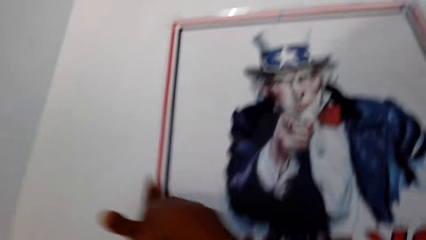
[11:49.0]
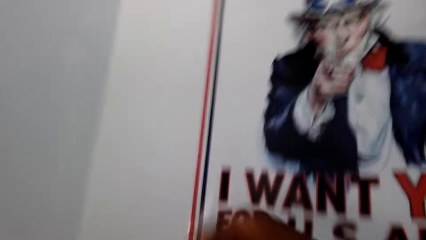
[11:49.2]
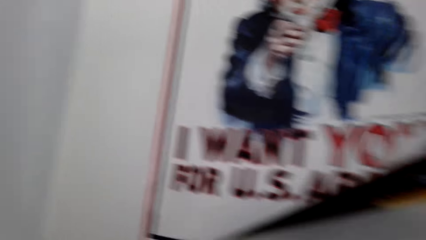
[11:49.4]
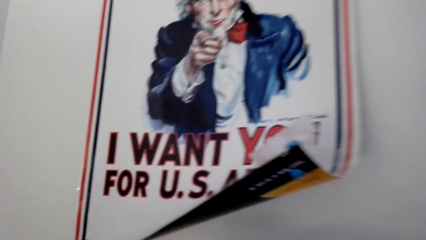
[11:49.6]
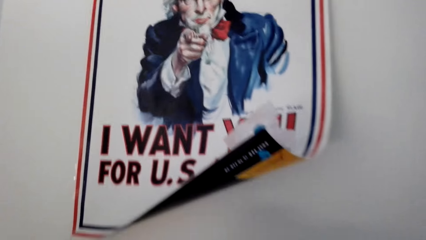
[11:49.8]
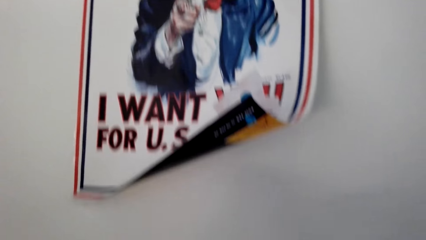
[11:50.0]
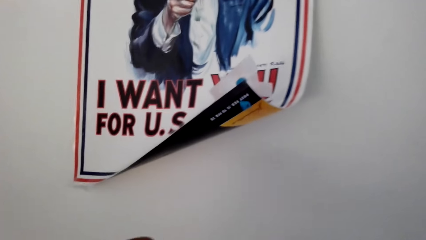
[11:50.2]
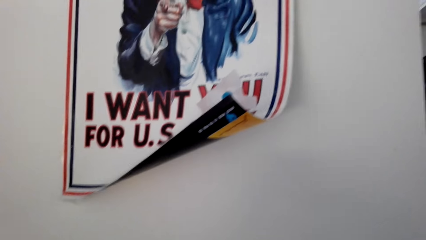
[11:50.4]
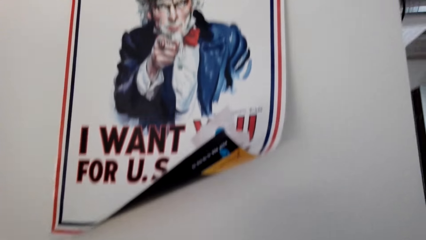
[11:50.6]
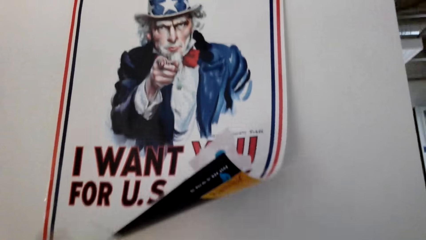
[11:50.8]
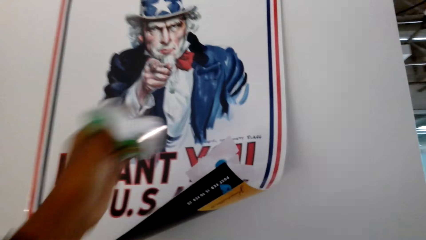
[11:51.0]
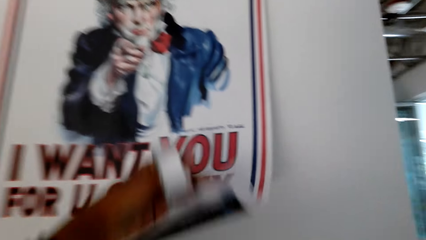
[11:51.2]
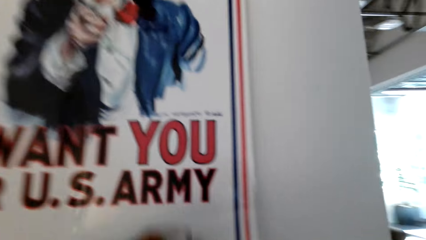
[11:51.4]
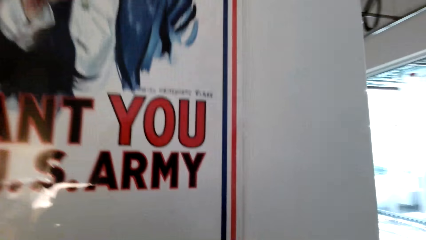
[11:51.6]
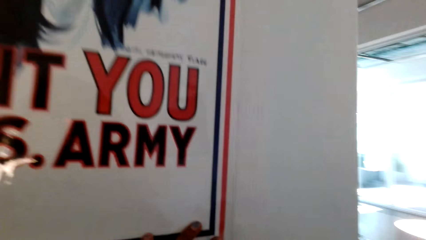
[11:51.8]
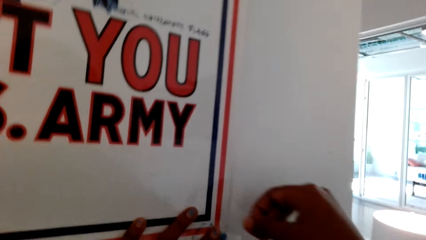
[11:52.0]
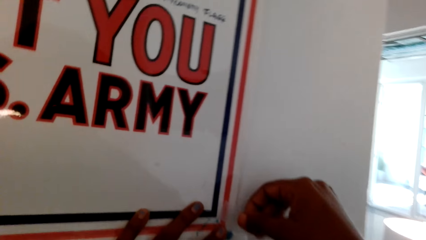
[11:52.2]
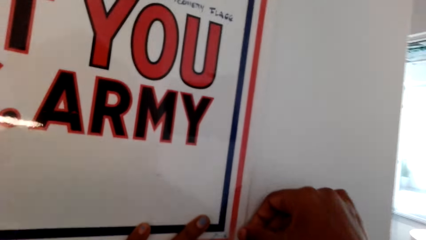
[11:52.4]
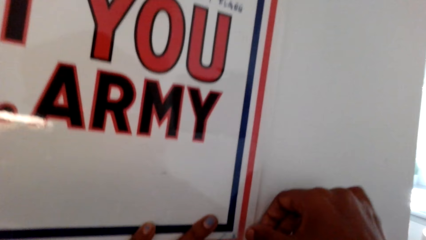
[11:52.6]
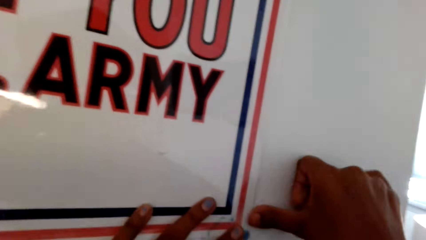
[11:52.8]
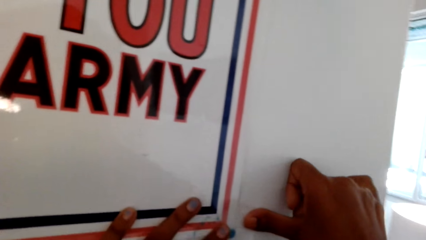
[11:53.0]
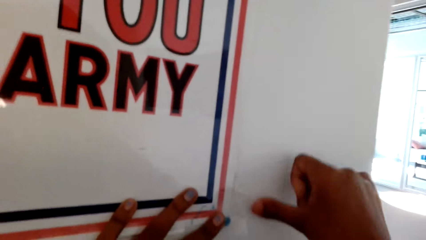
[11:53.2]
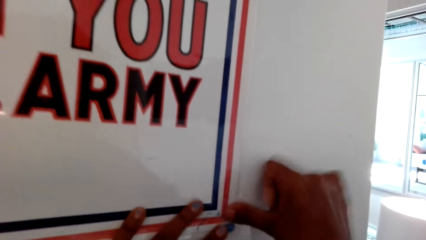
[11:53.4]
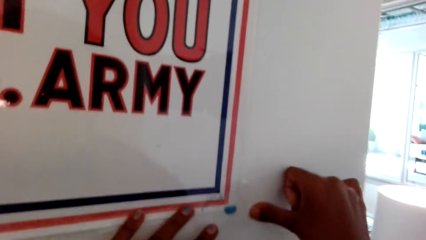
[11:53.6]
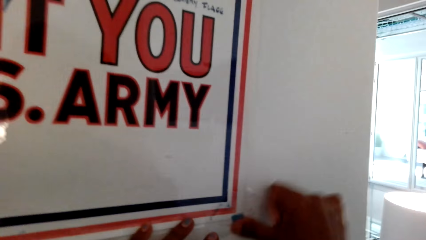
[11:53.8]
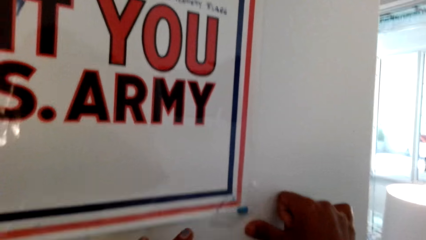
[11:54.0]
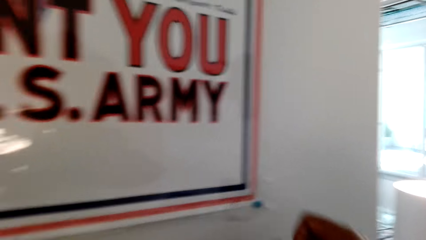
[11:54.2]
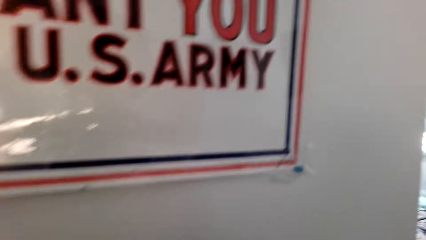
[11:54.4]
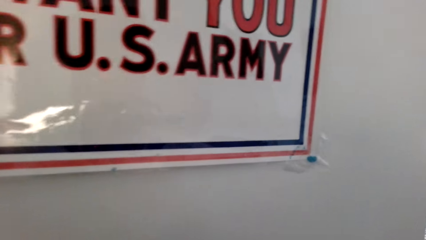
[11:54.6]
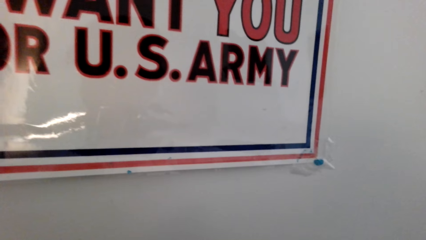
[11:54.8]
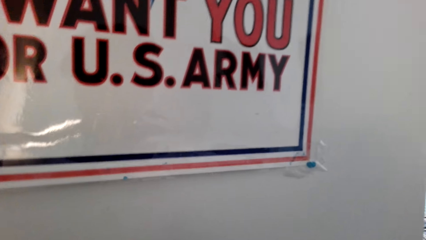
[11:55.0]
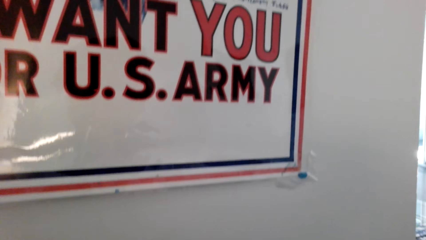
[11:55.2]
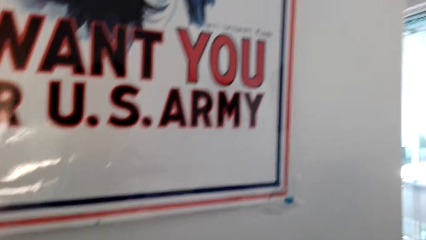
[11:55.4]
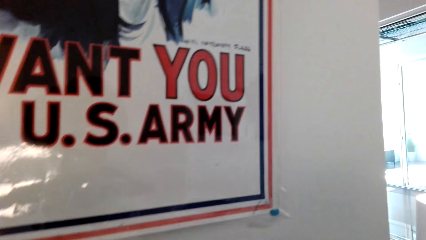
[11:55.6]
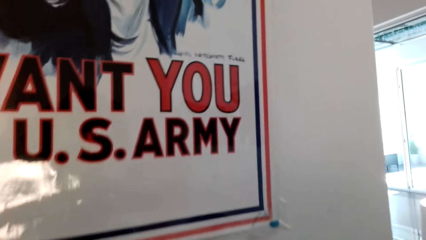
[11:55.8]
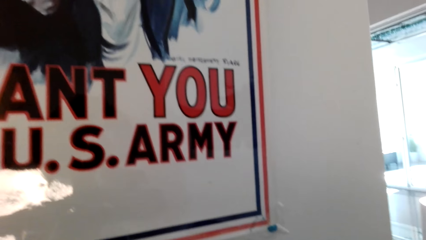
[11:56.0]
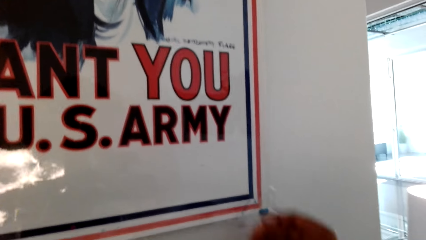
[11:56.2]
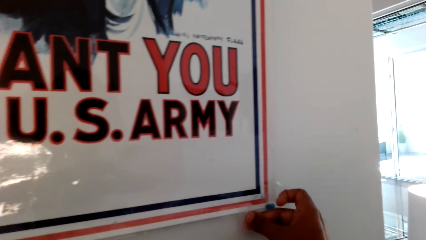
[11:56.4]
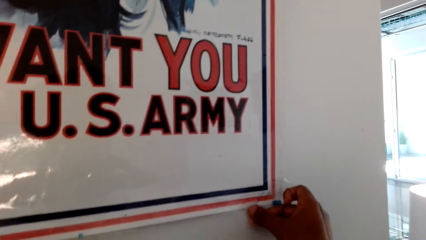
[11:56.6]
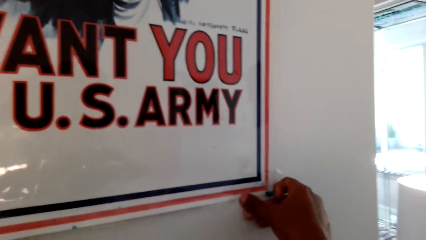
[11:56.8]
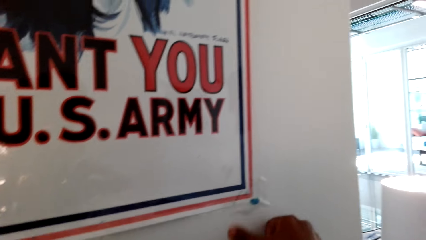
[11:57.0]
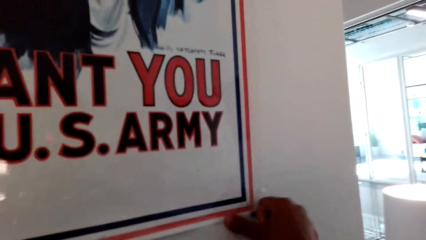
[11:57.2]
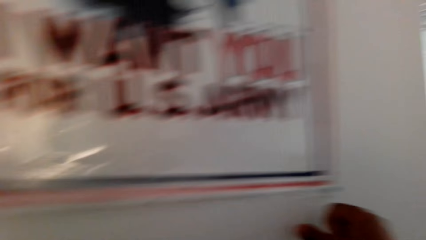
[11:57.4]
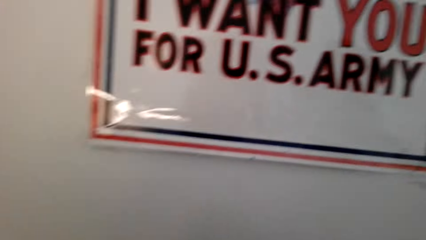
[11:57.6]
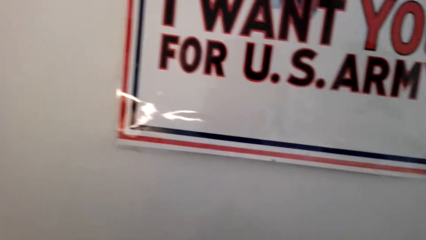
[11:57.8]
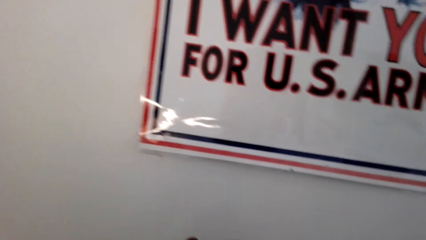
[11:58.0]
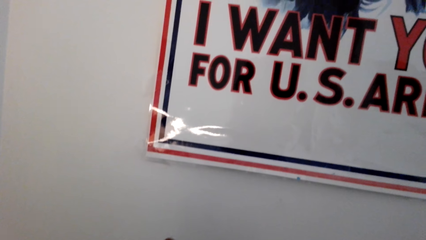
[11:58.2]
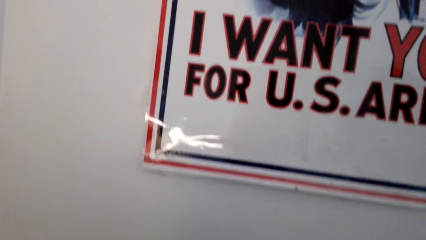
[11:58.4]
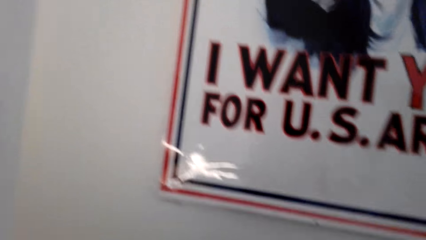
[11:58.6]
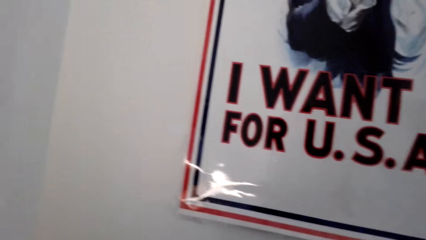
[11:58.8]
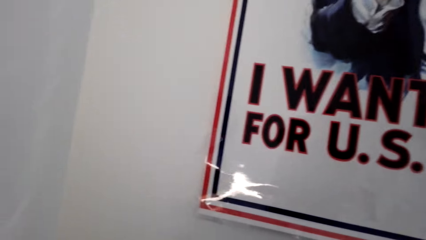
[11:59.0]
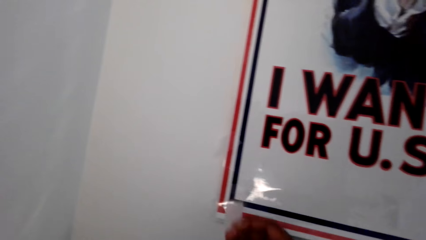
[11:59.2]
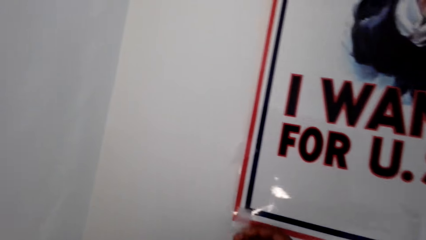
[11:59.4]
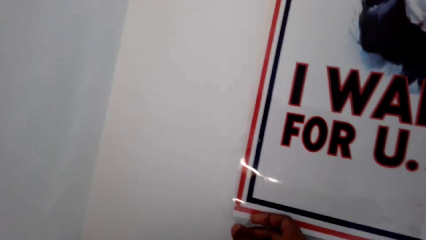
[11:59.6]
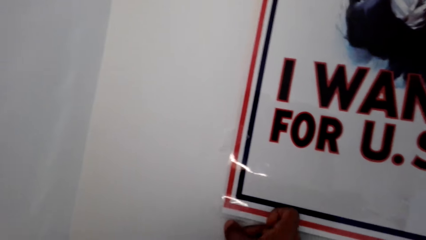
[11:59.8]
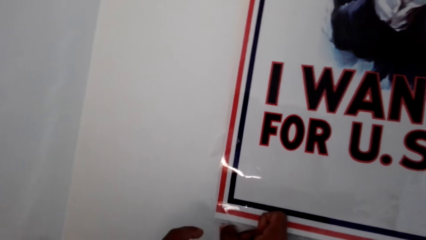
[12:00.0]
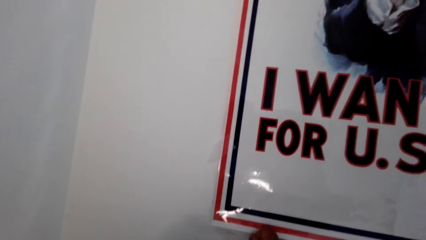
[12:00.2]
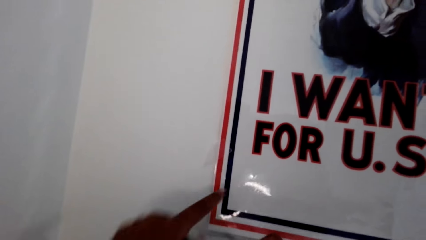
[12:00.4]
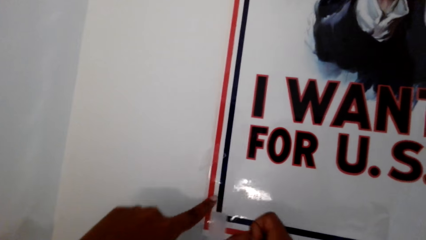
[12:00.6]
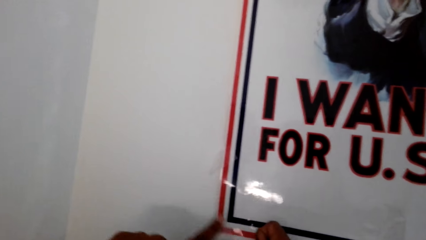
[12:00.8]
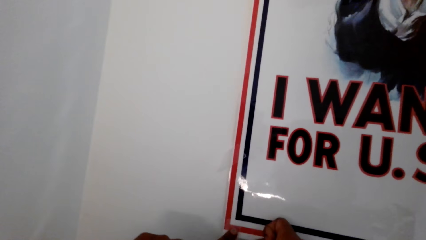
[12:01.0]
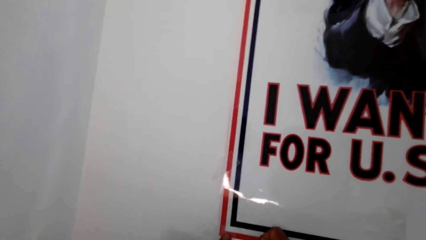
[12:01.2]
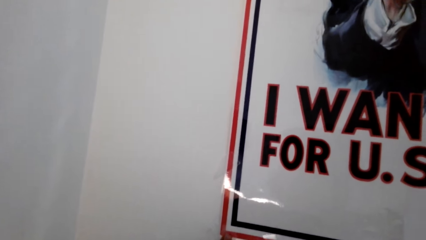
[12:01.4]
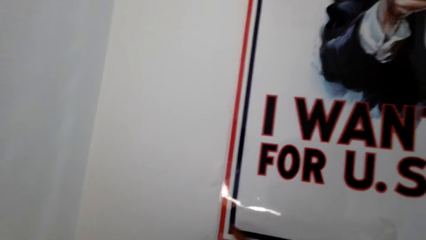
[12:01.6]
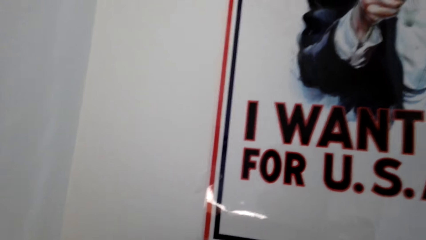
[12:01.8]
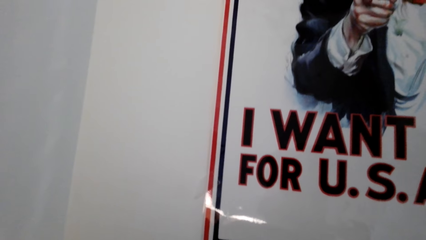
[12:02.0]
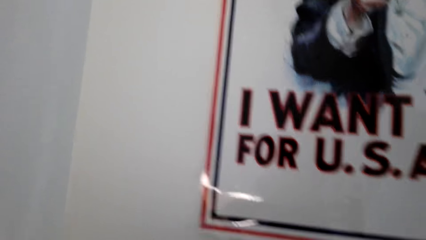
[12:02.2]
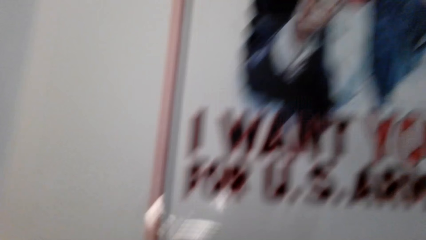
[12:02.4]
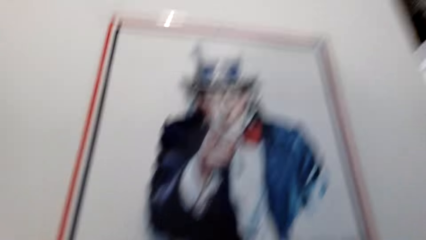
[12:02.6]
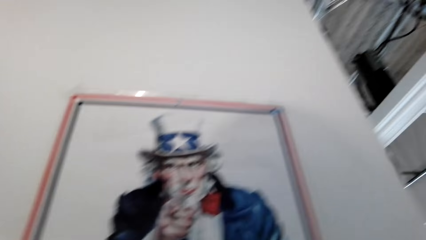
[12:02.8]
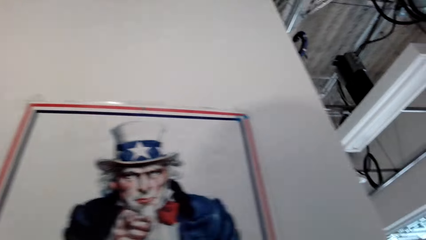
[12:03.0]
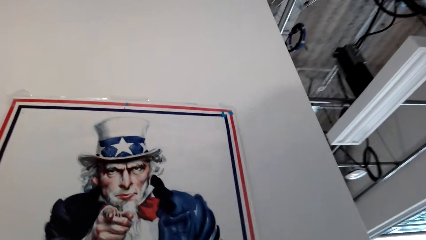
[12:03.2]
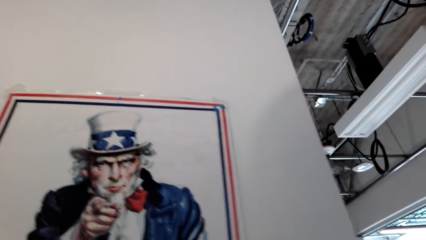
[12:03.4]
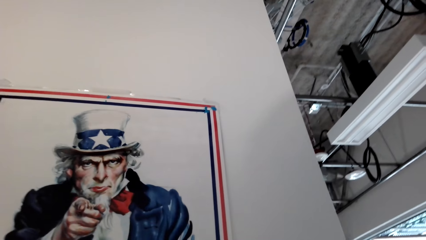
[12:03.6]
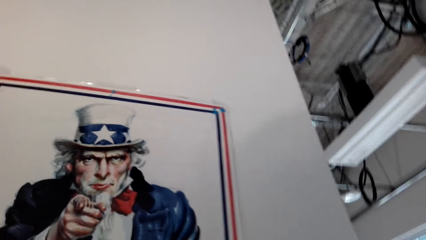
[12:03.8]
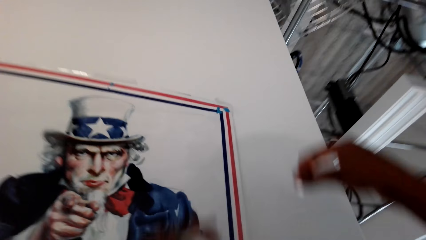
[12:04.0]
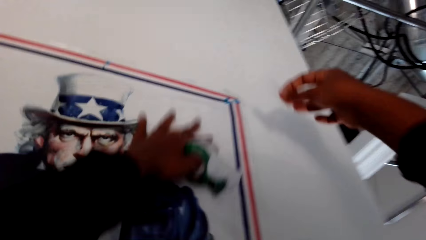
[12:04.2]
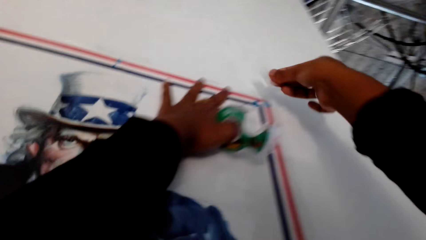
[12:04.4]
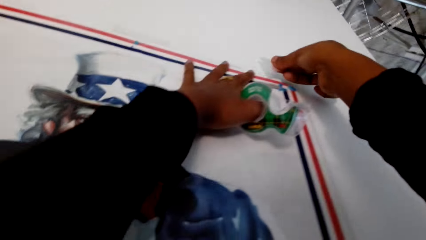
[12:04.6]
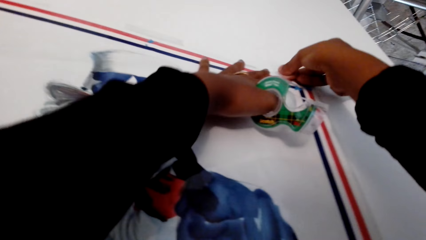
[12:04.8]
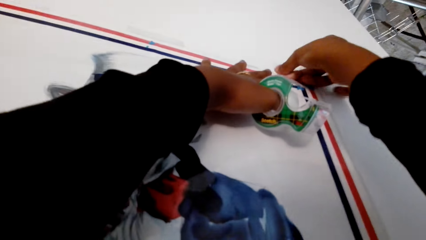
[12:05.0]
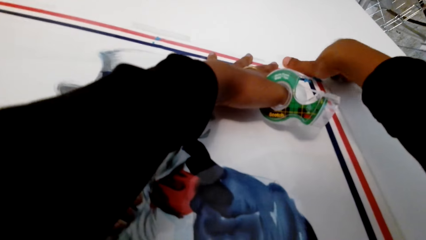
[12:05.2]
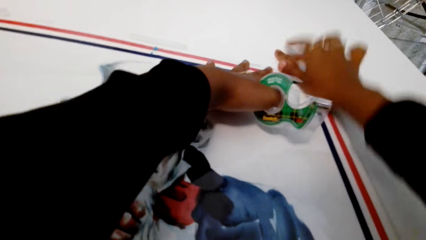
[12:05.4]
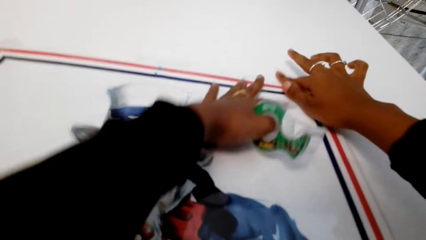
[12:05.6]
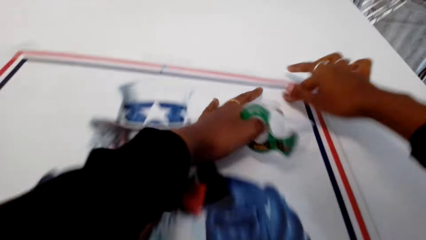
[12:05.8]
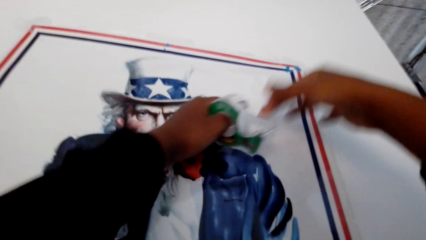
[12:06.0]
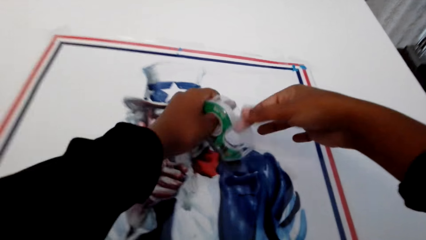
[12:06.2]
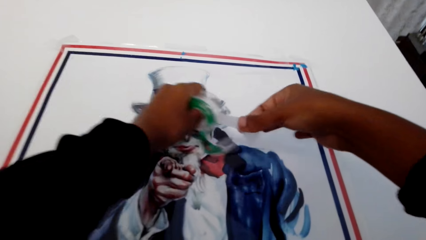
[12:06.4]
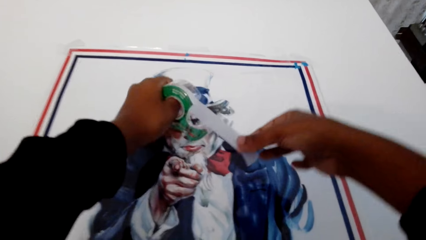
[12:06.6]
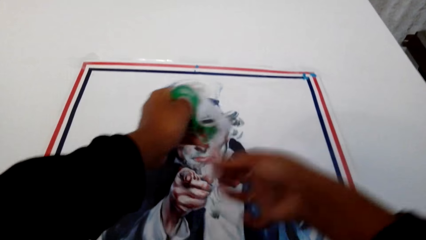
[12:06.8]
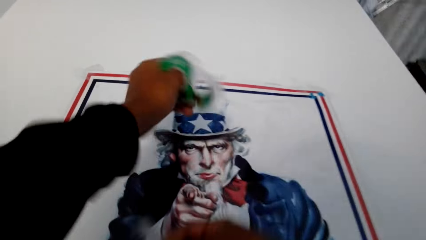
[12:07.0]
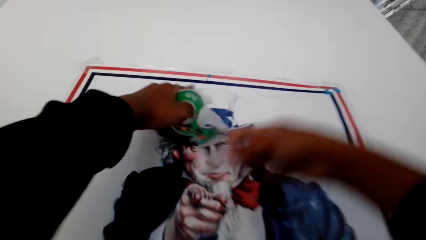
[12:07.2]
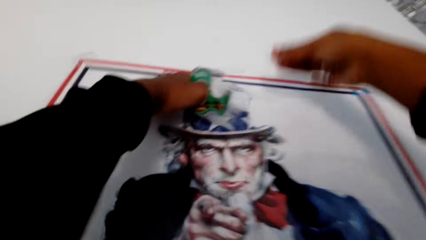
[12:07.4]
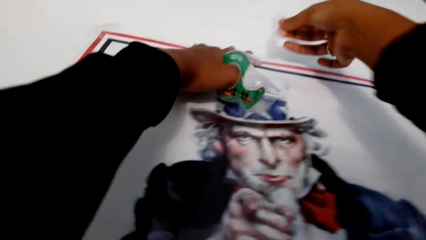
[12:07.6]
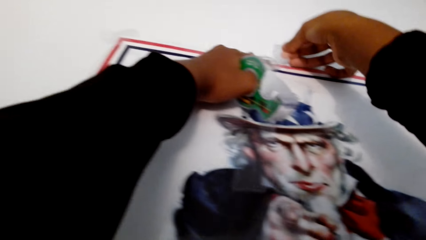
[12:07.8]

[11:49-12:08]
The camera wearer holds the poster. They place masking tape or cello tape on the poster on the wall. They stick the poster with the cello tape. They place the masking tape on the poster on the wall. They place the masking tape on the poster on the wall again. They pull the cello tape, cut a piece of the masking tape, and stick the poster with the cello tape.
